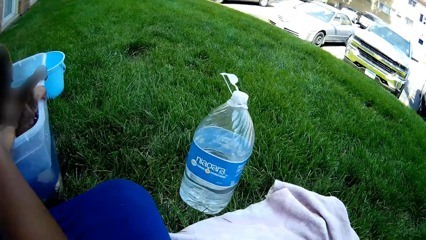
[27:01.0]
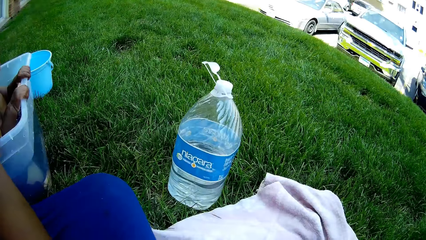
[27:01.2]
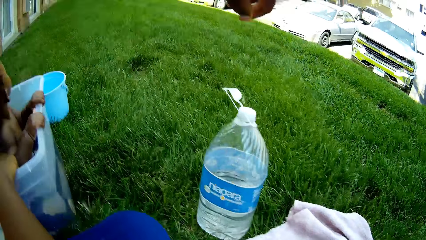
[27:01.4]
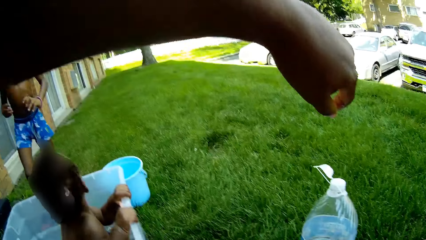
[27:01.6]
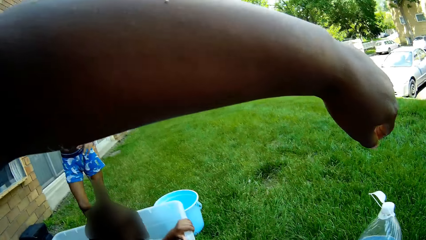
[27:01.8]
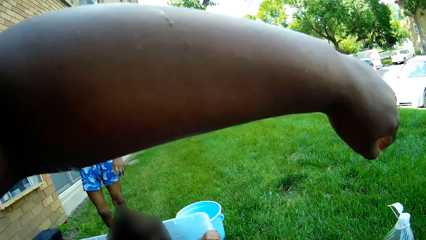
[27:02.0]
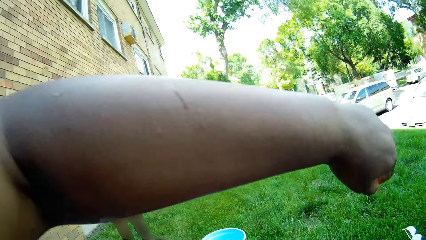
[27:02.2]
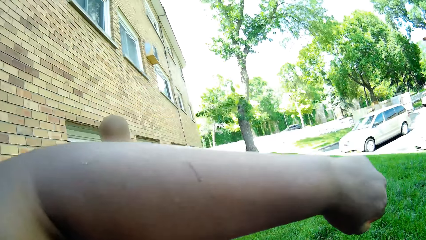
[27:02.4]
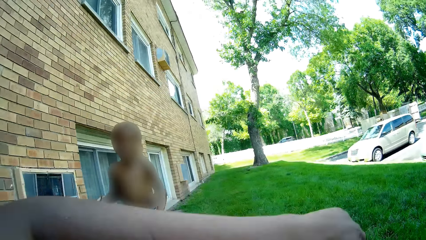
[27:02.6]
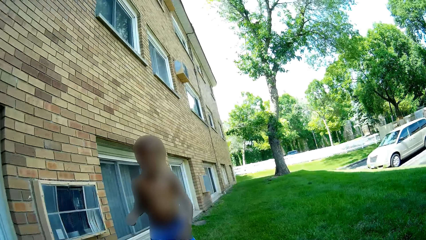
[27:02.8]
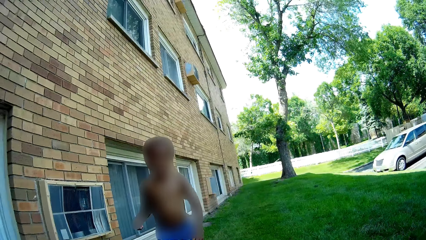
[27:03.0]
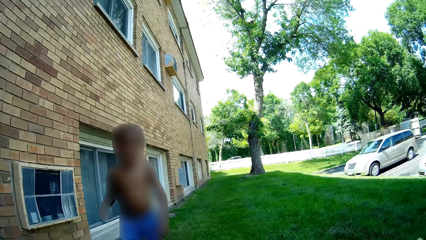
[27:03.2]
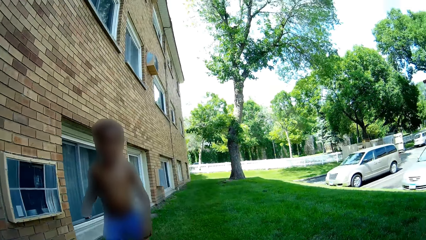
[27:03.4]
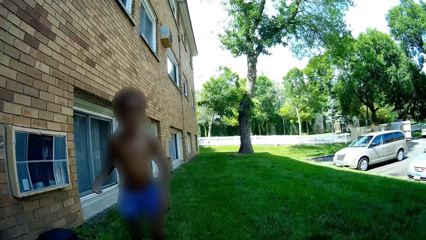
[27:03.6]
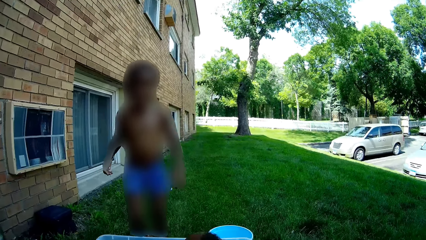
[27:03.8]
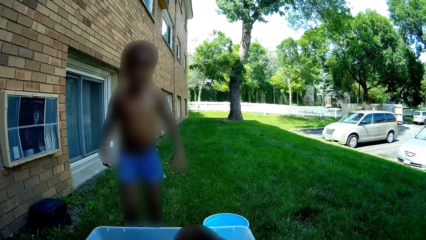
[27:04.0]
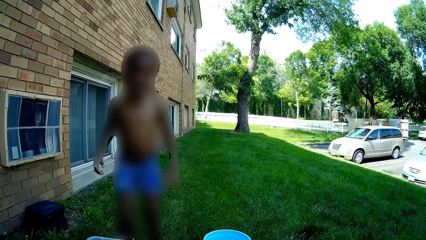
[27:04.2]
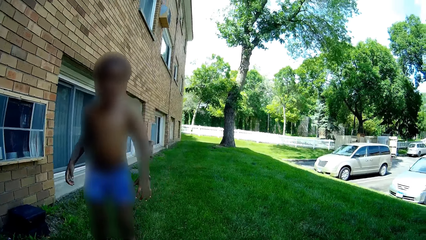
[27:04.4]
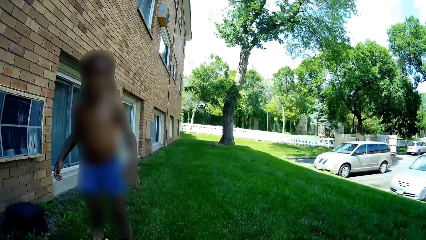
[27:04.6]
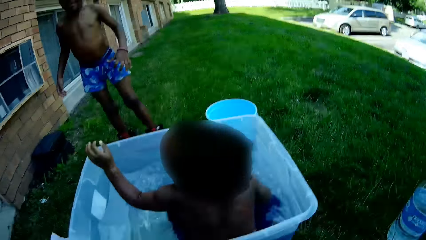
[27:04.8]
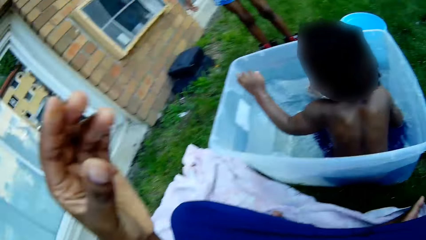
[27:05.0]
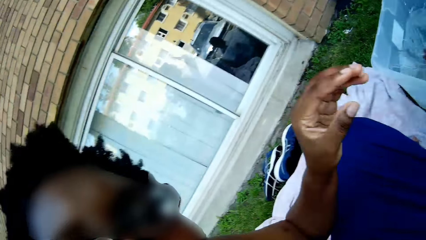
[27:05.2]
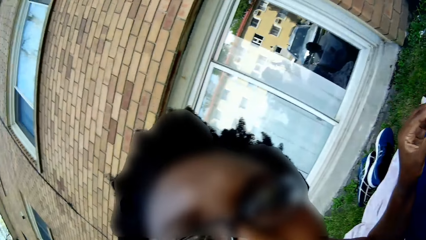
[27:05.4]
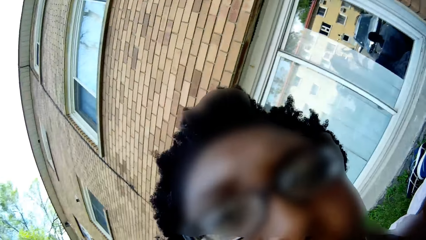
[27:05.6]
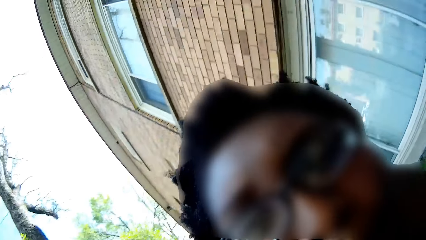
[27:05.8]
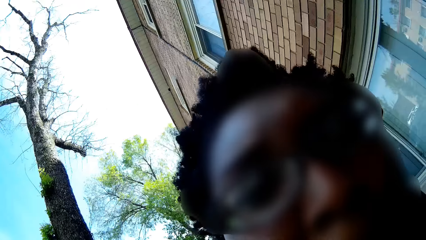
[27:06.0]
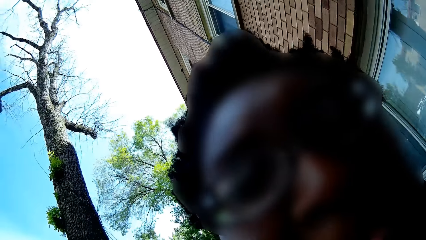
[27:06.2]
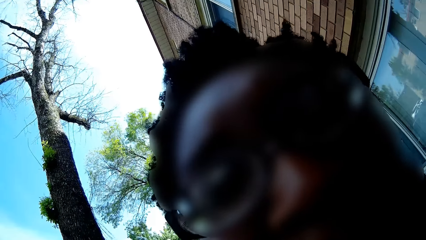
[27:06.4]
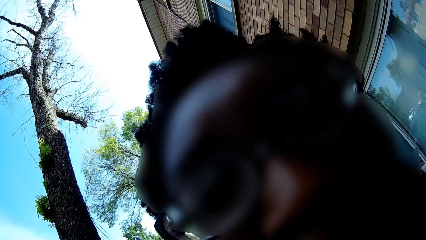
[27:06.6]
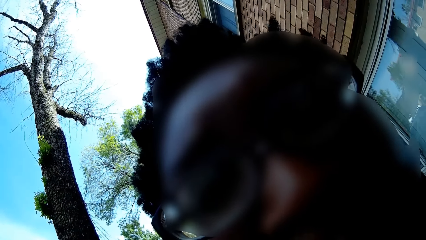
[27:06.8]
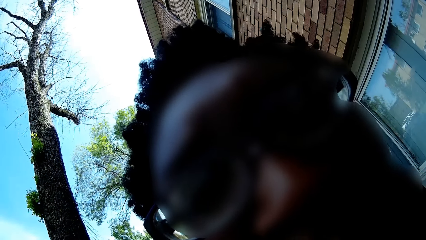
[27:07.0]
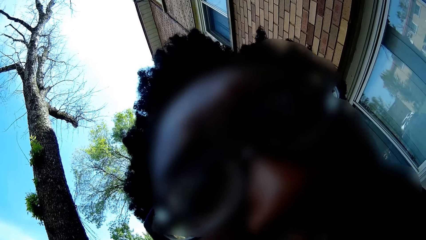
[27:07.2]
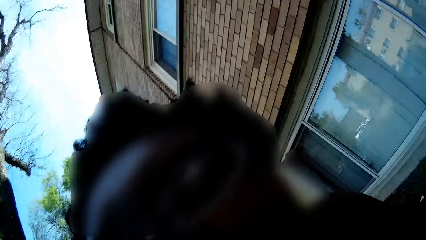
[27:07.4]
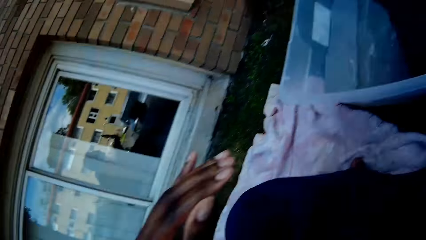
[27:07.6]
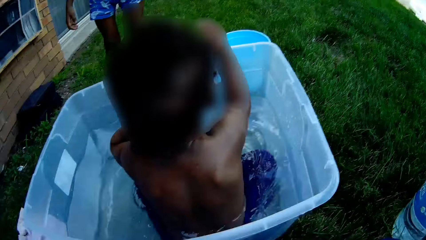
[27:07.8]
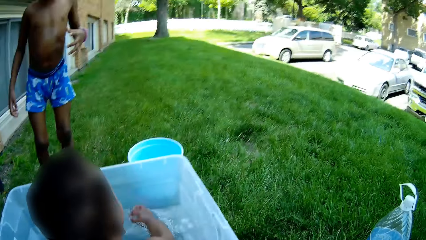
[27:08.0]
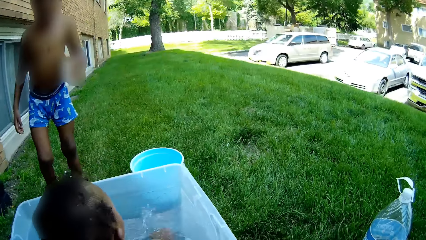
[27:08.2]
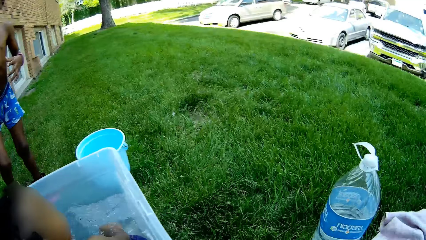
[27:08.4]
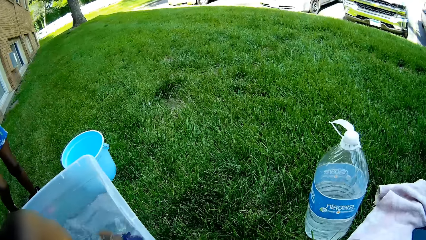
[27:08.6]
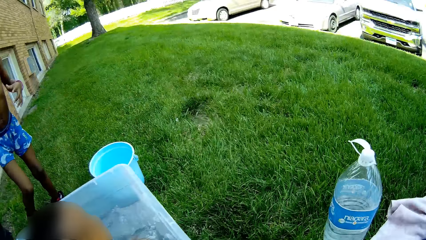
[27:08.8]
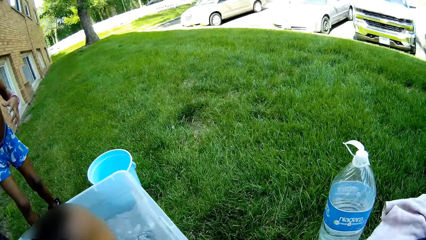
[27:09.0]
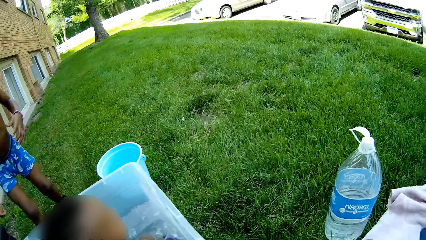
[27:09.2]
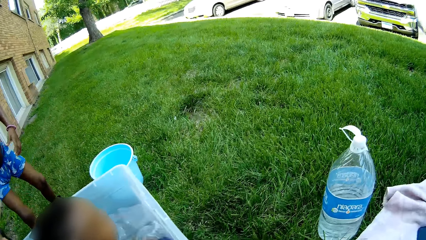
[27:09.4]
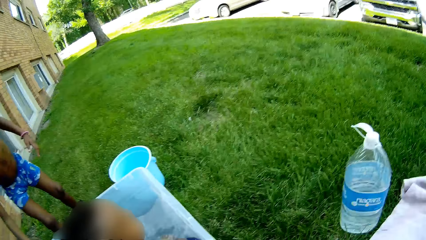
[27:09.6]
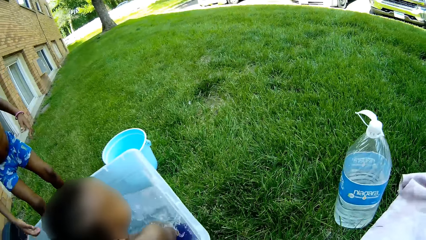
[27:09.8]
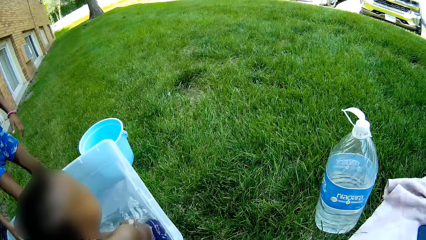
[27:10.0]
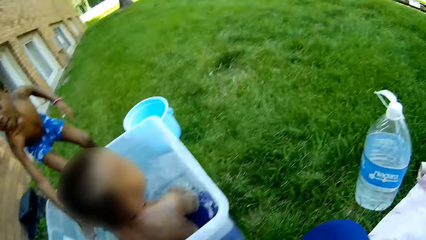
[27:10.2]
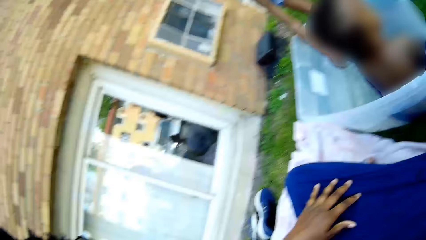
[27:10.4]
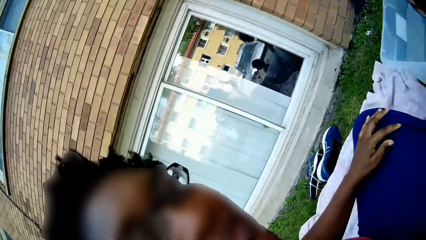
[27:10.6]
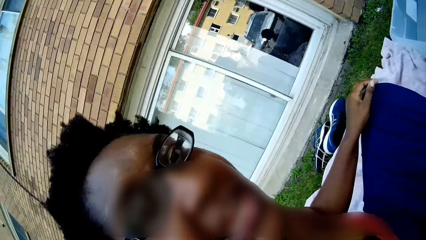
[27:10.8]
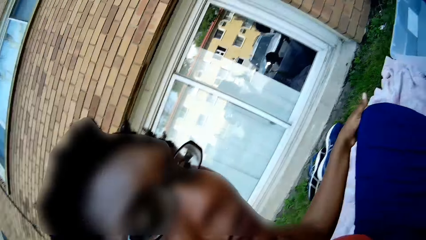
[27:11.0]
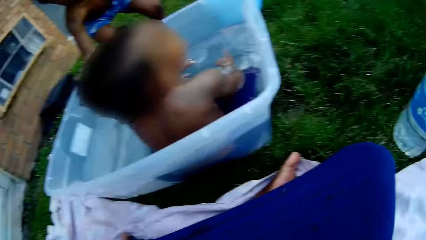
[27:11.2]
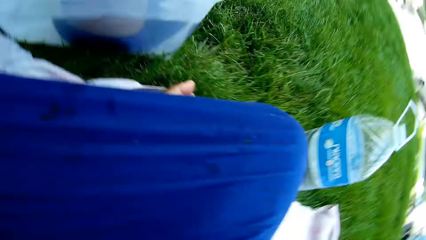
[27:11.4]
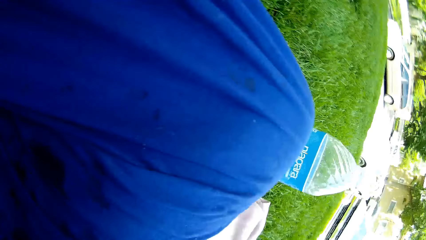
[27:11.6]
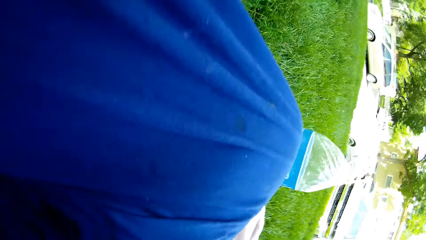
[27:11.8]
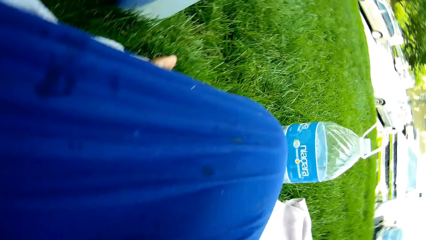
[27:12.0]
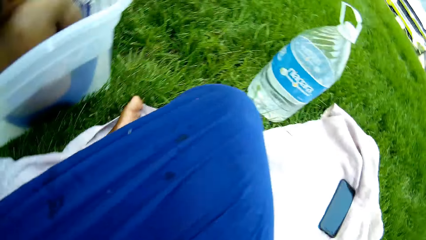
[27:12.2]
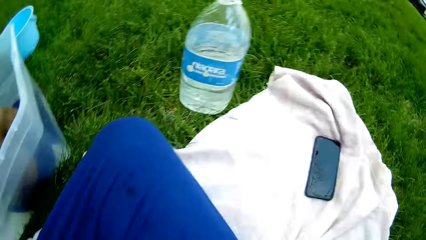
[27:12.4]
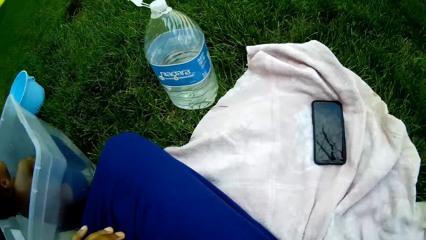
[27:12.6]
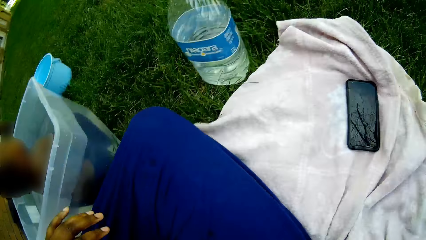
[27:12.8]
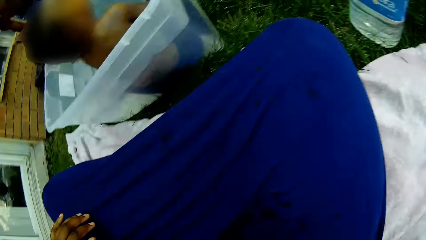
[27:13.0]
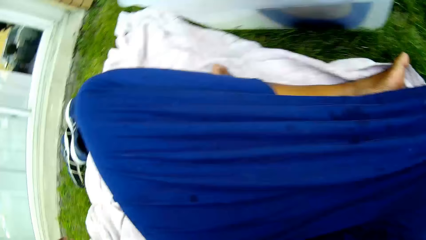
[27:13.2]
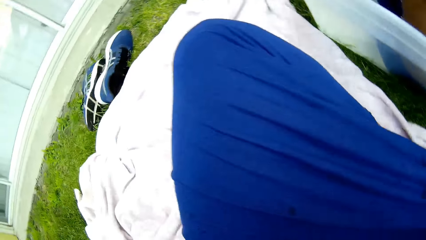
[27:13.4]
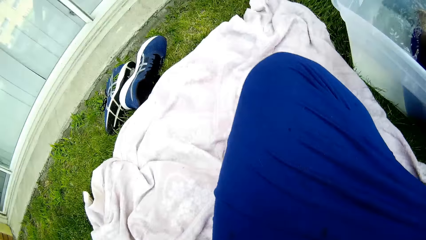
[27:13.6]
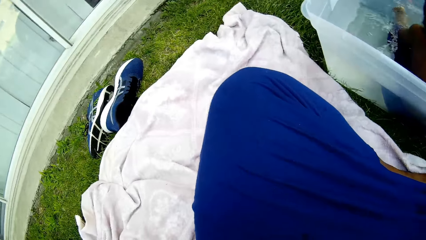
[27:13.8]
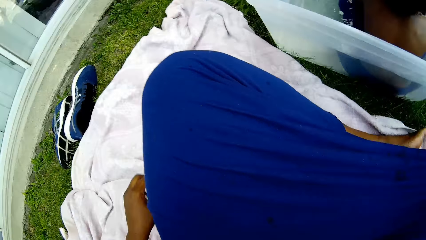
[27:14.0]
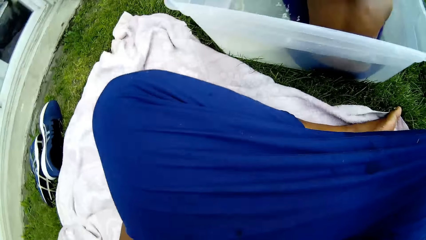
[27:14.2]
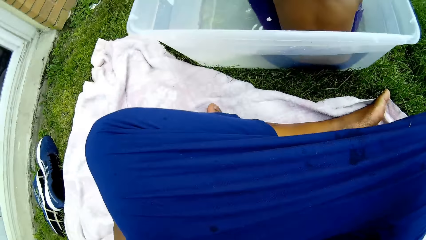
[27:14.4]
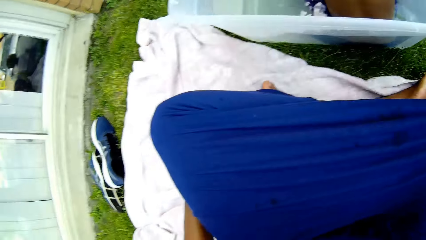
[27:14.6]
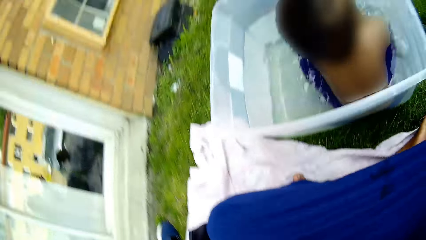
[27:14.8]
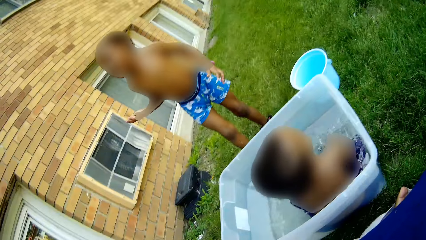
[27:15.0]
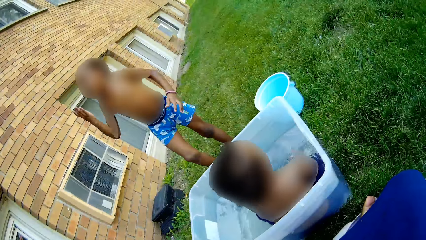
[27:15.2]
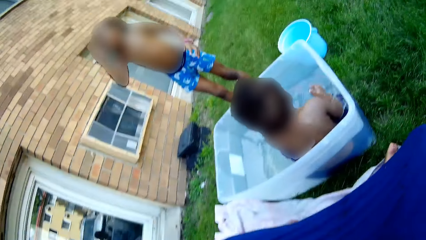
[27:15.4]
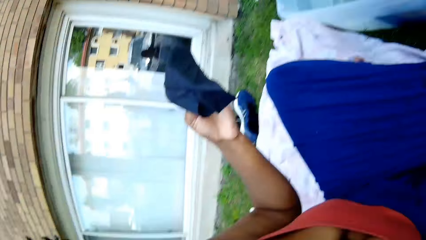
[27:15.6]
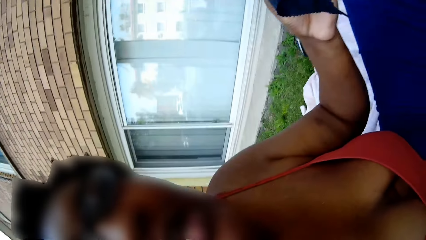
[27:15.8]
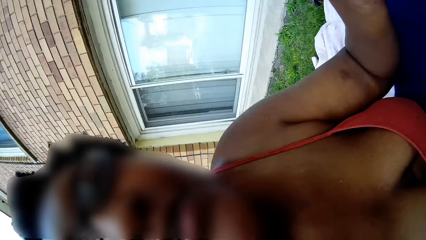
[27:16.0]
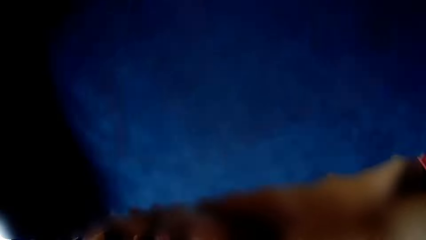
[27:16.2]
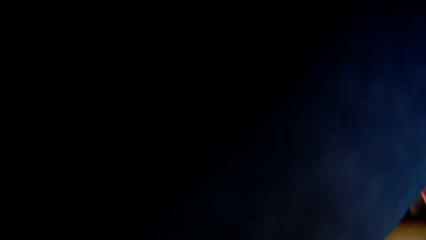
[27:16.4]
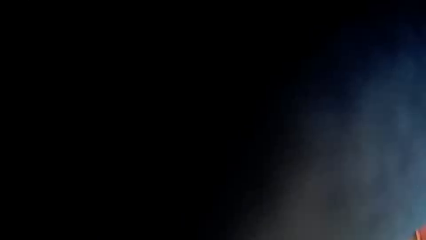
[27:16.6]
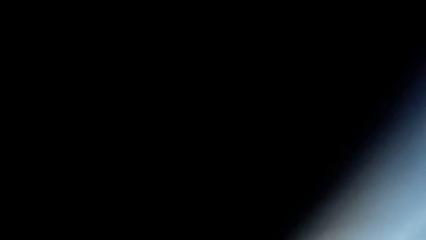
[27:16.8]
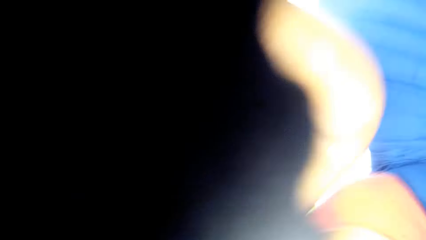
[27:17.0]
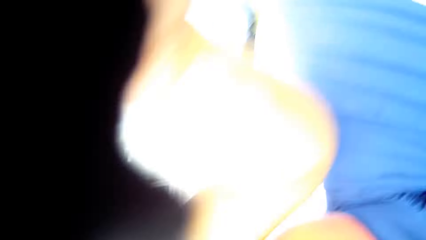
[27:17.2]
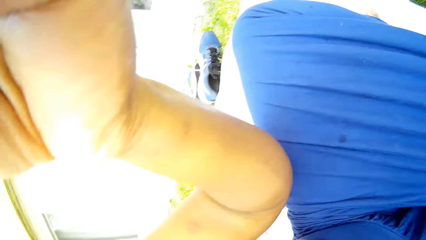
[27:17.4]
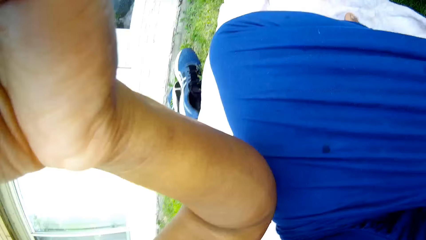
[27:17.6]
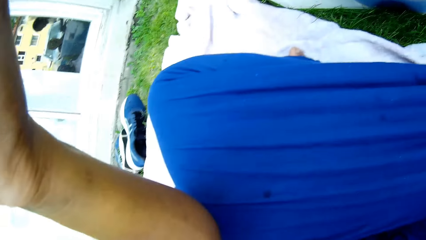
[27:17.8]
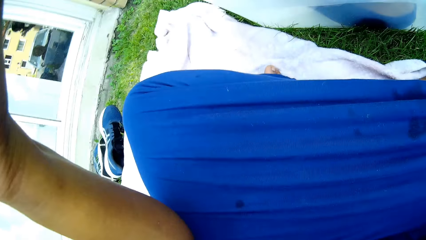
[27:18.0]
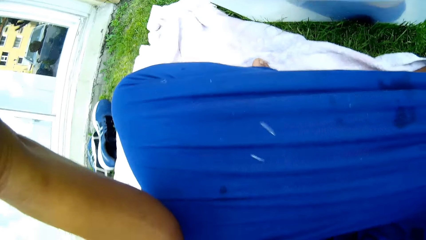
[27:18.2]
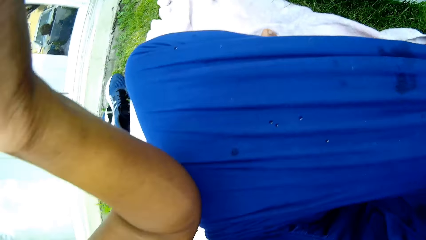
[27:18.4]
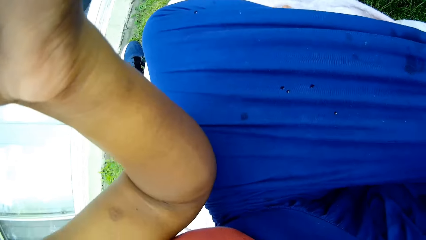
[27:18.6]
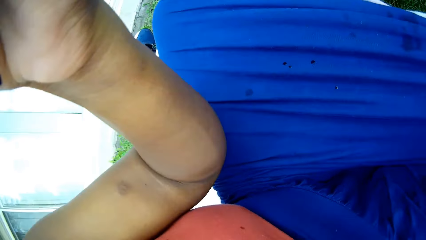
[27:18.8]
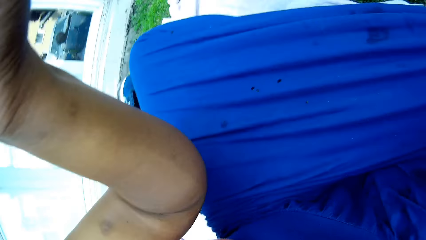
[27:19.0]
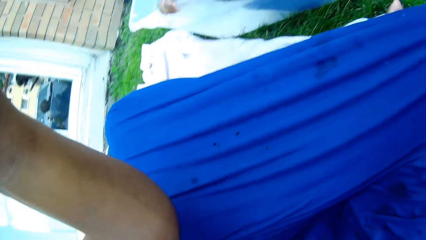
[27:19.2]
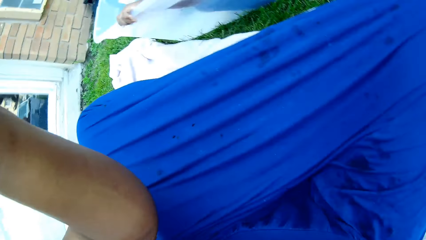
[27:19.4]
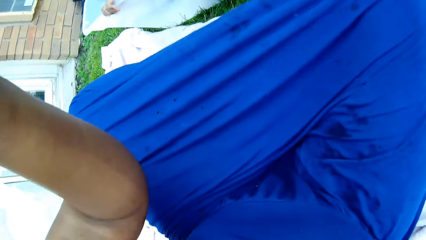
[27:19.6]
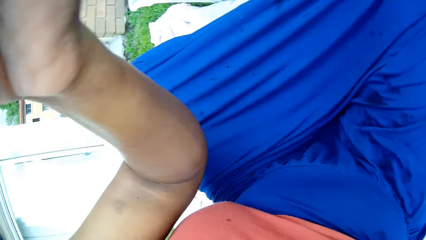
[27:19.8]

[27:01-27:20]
A person plays around. The camera wearer turns around. They stretch a hand around. They turn around. Another person plays with water in a basin. The camera wearer turns around. They clean the camera.
